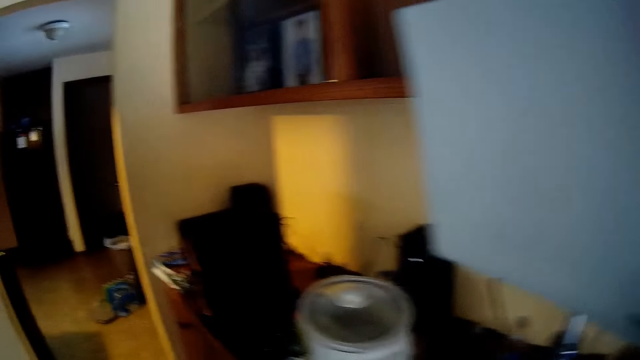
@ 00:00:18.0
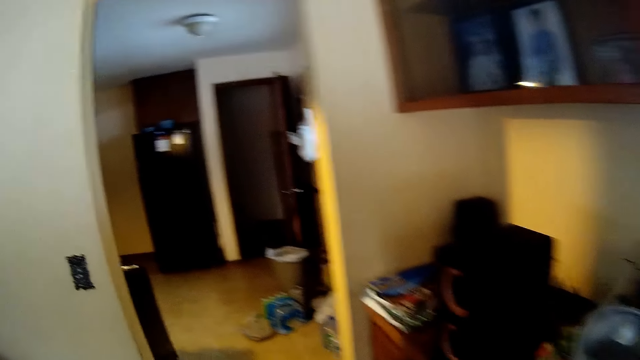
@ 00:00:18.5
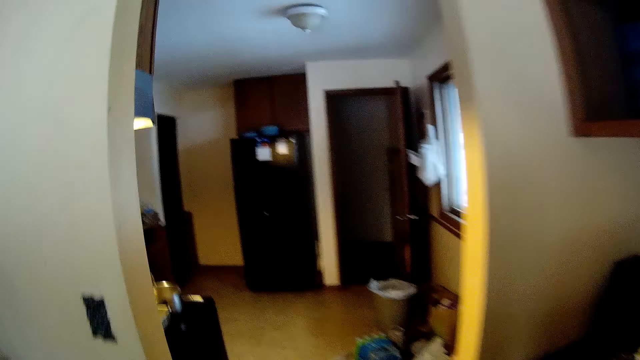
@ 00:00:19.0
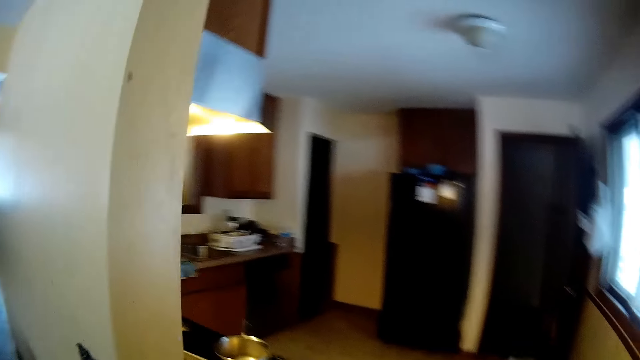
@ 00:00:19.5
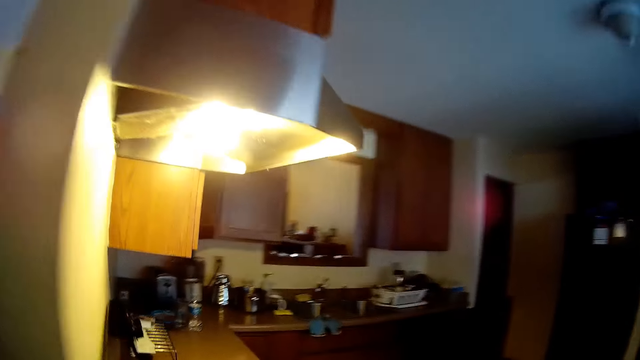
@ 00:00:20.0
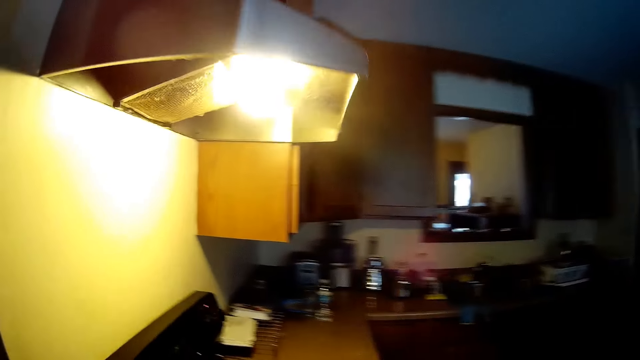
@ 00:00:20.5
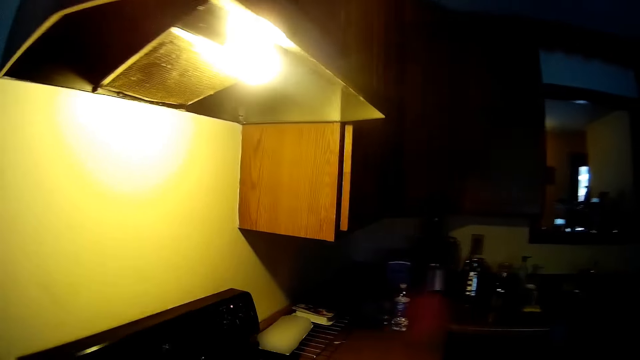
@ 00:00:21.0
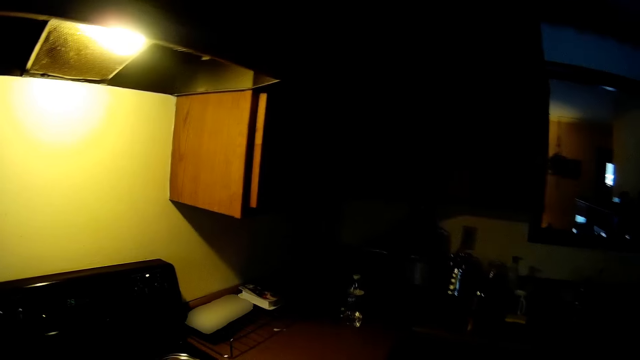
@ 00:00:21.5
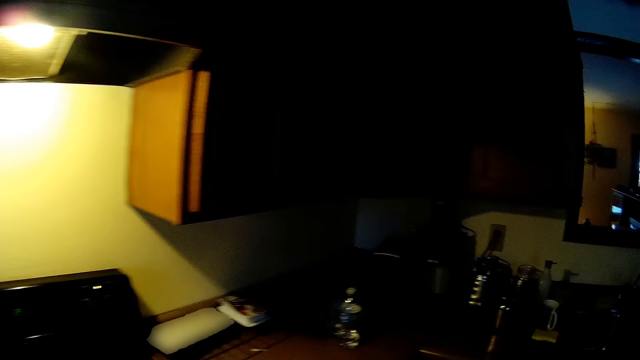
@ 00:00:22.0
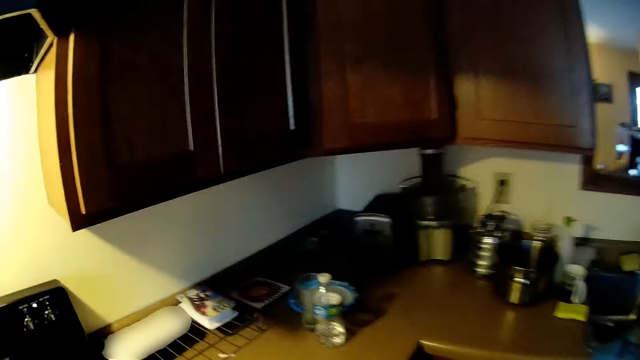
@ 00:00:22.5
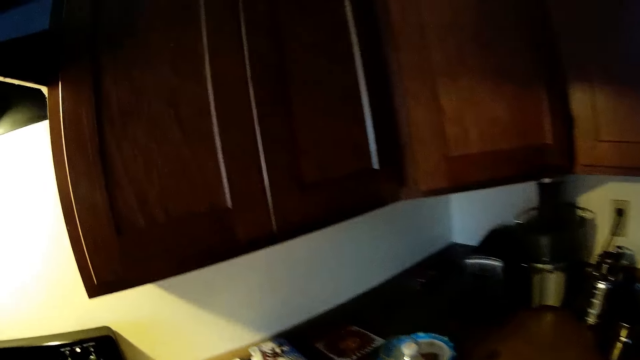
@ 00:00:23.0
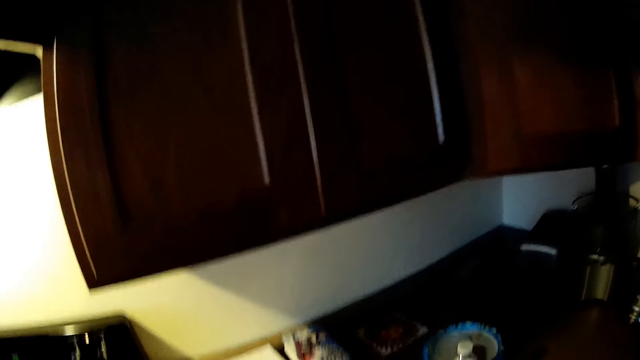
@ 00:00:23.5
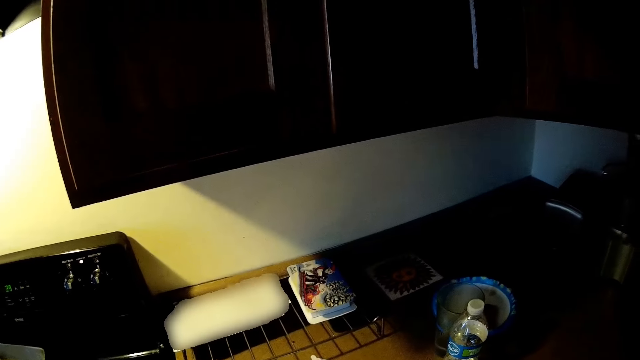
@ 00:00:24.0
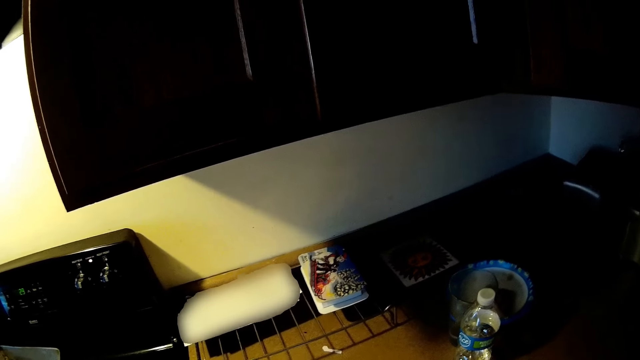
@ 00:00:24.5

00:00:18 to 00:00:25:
The camera wearer walks to the kitchen from the table in the living room.

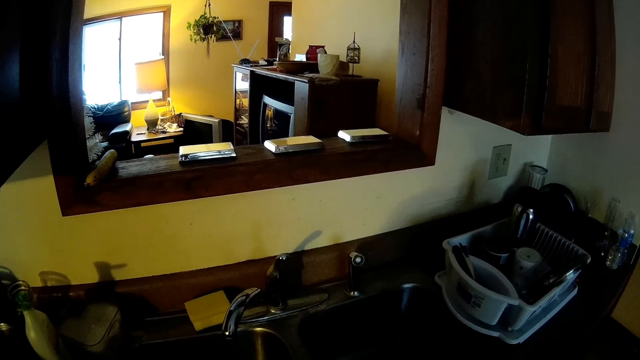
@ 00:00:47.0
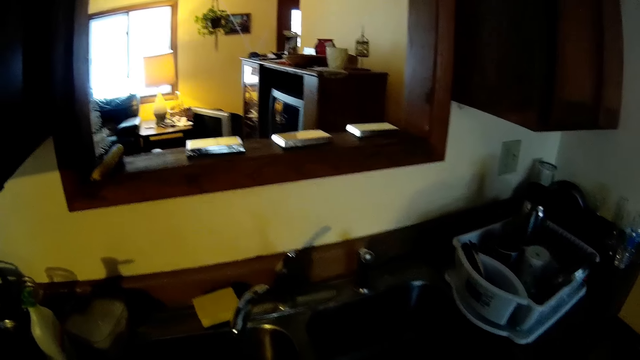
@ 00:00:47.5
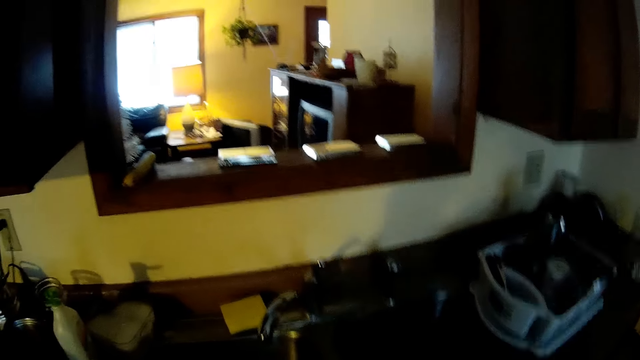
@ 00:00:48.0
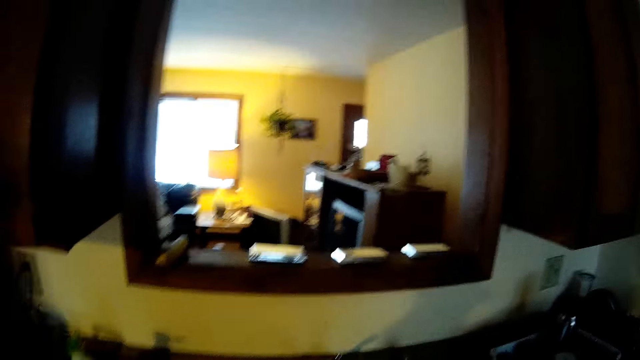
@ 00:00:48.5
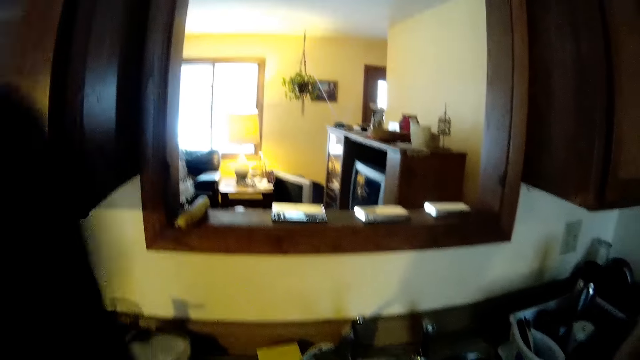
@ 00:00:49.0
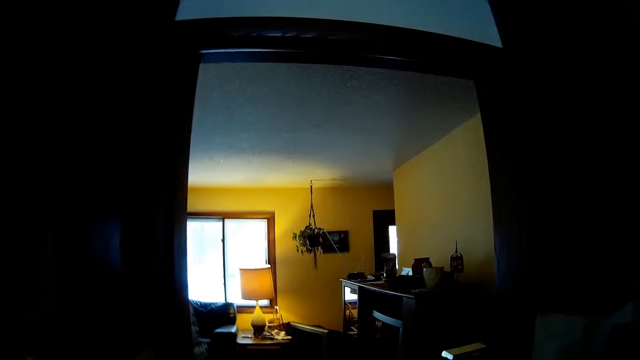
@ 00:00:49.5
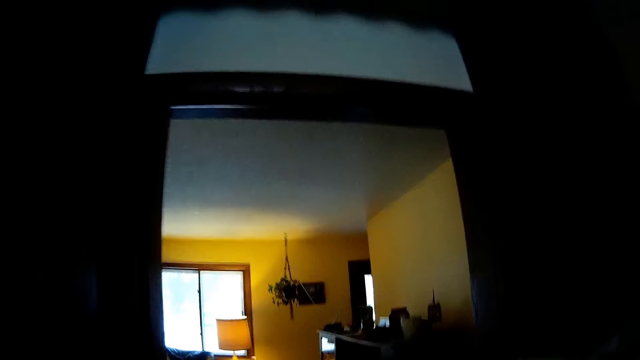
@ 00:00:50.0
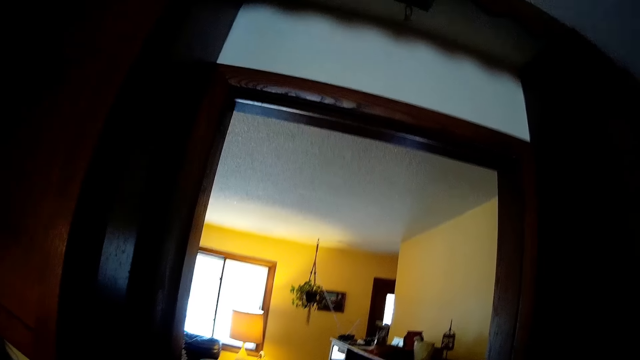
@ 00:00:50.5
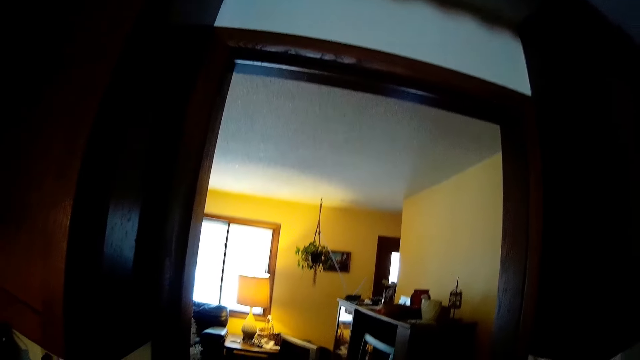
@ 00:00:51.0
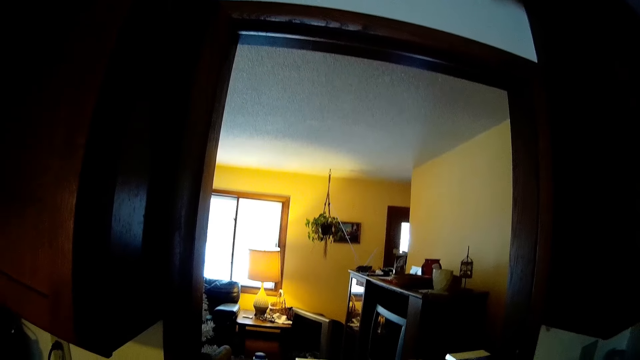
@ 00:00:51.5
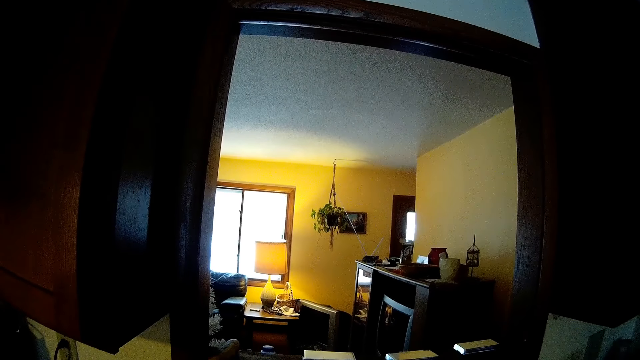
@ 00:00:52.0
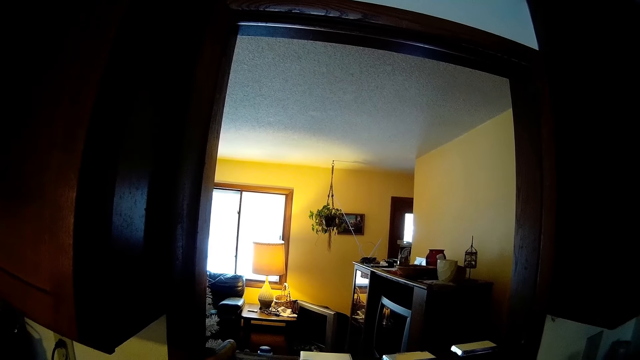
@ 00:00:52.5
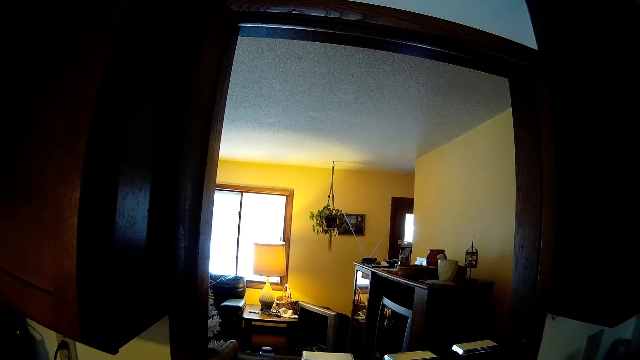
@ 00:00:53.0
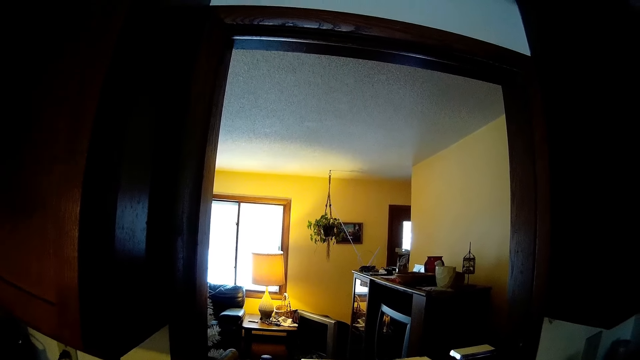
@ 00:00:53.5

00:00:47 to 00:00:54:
The camera wearer adjusts a camera on his head.

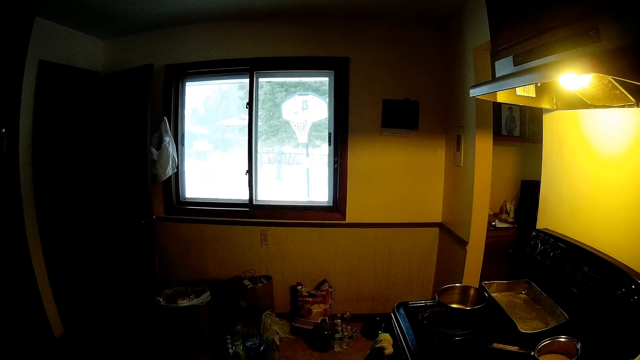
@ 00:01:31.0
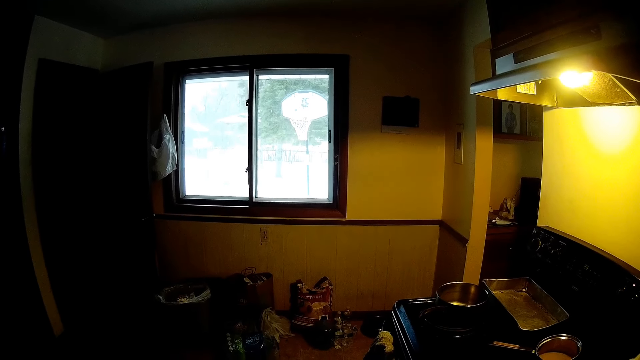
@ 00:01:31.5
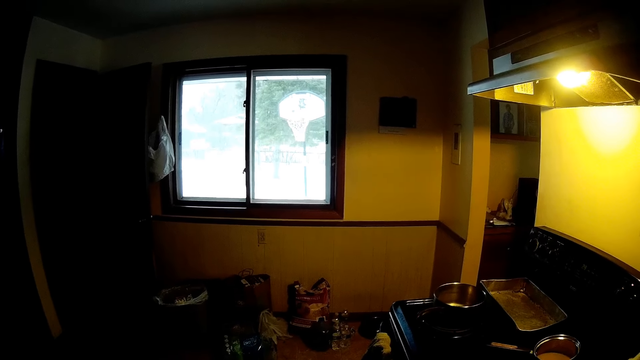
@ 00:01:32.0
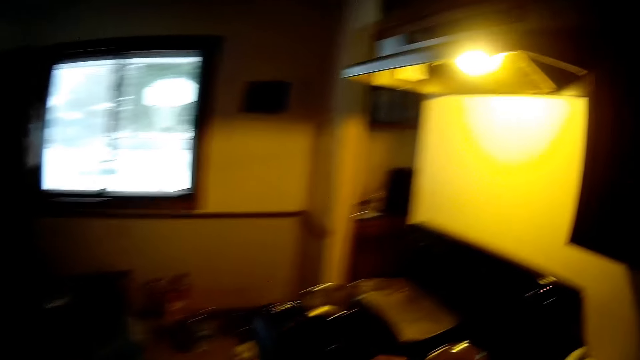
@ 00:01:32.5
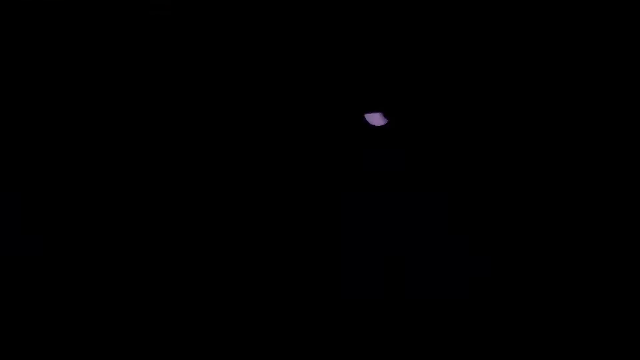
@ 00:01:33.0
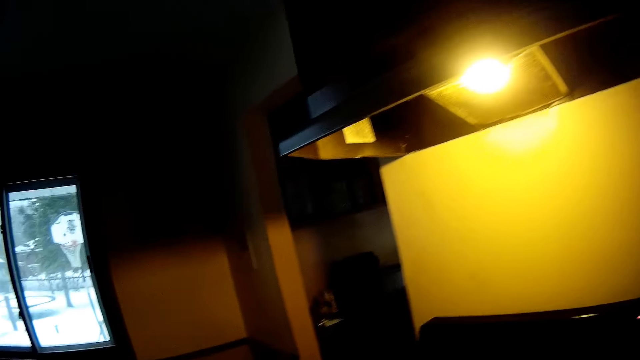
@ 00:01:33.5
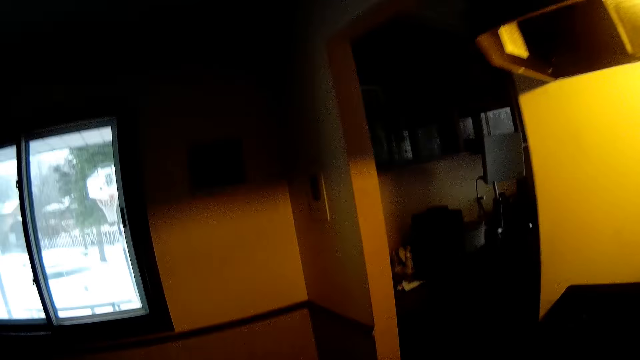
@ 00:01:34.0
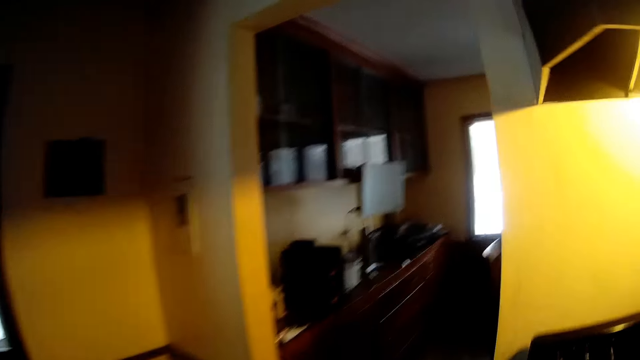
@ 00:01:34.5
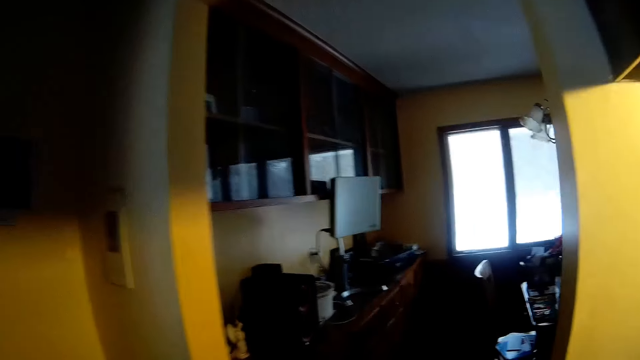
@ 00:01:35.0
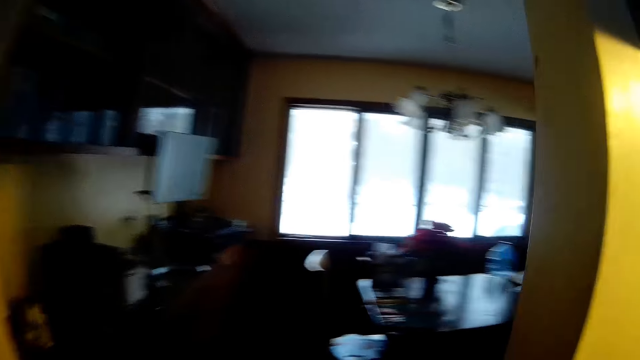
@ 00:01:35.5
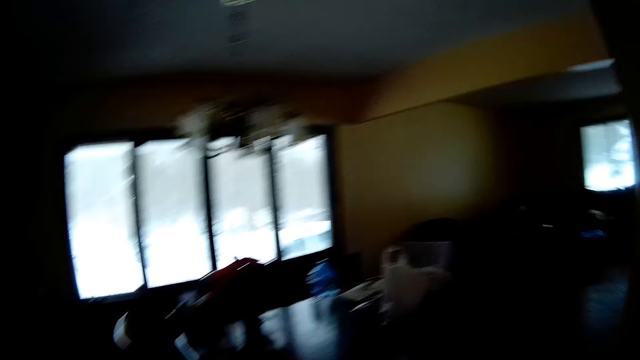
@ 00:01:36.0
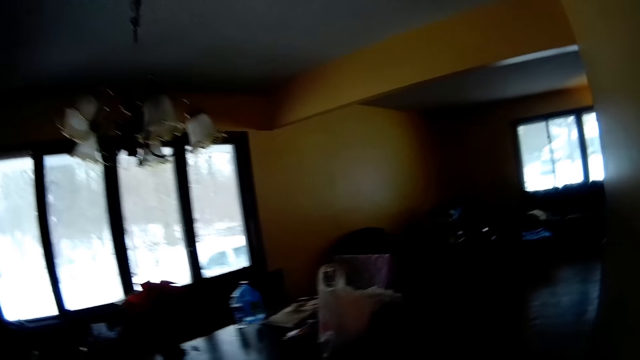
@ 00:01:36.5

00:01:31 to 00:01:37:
The camera wearer walks to the kitchen. They walk to the living room from the kitchen.
